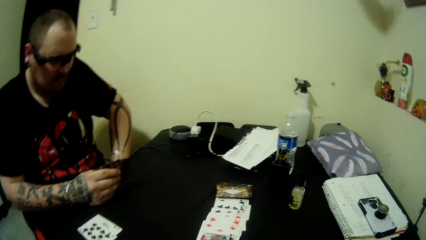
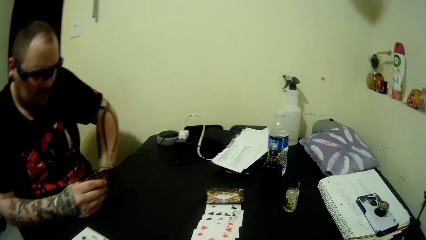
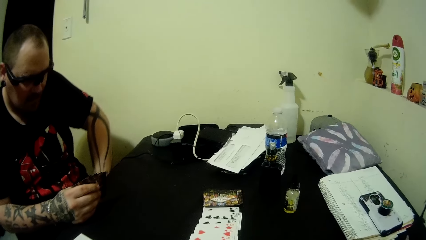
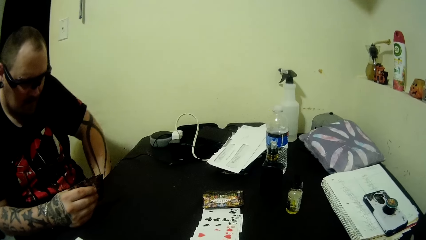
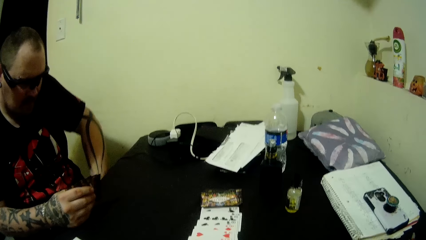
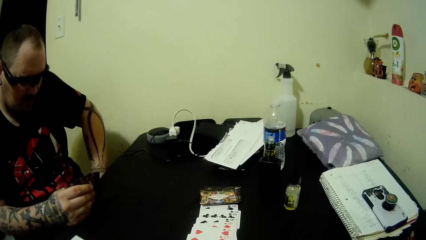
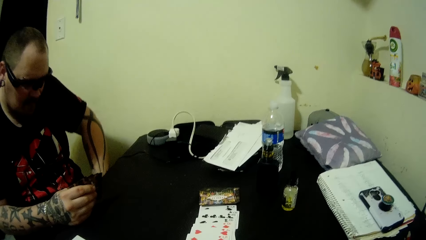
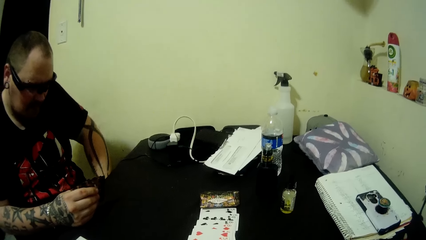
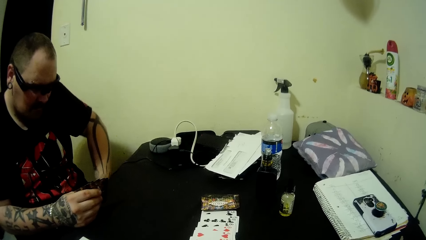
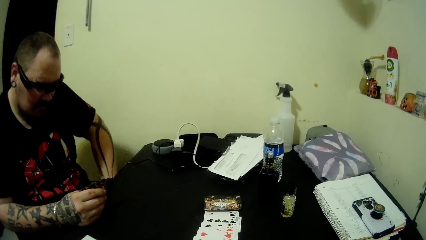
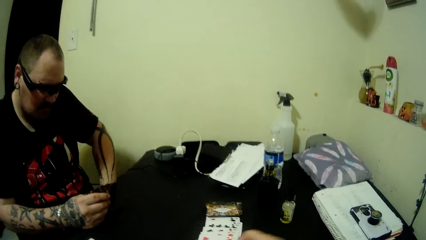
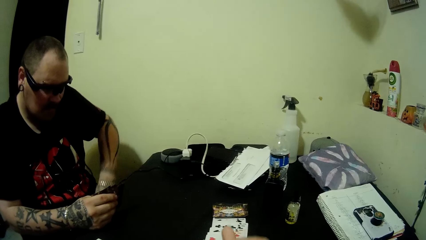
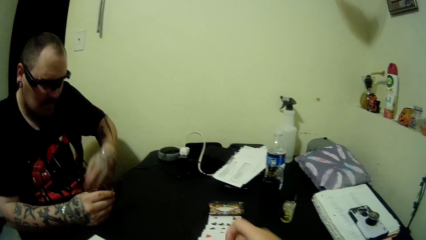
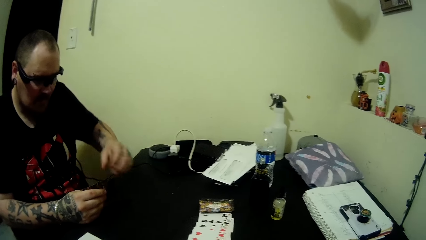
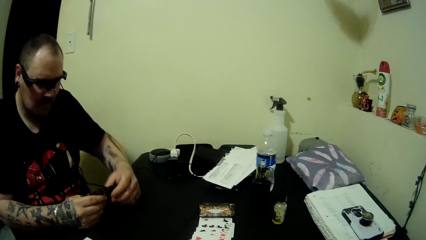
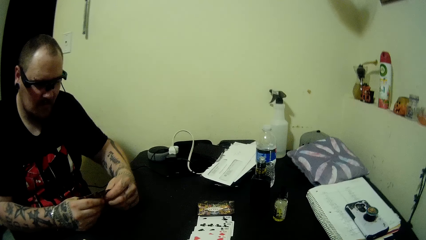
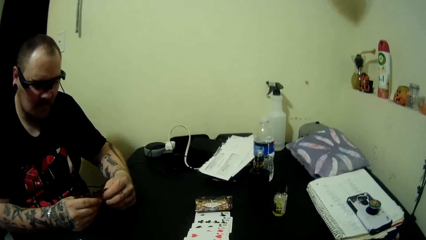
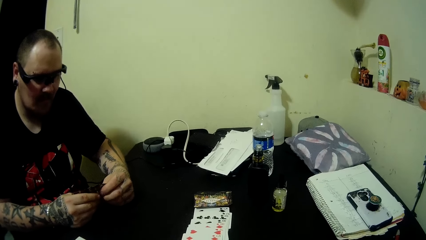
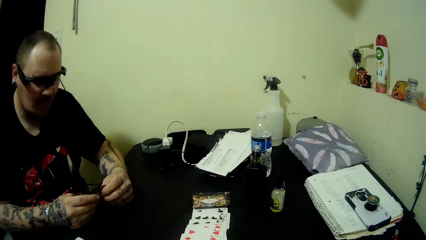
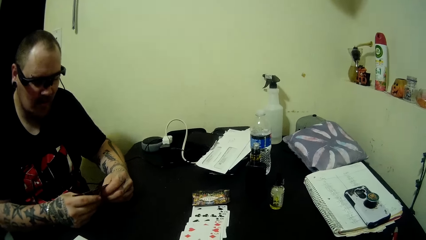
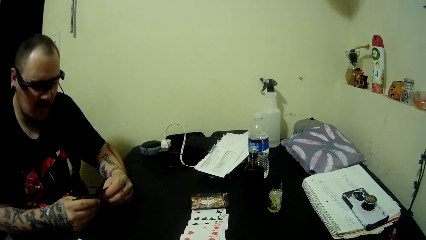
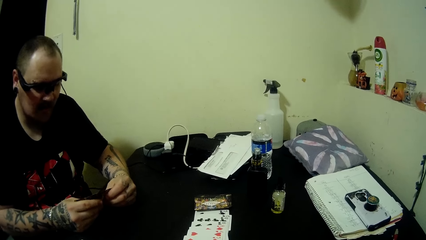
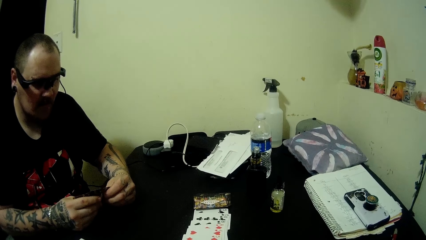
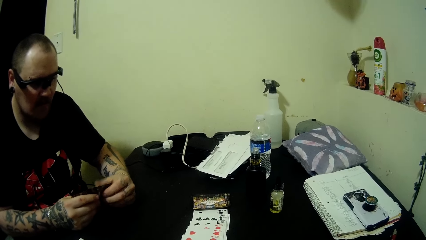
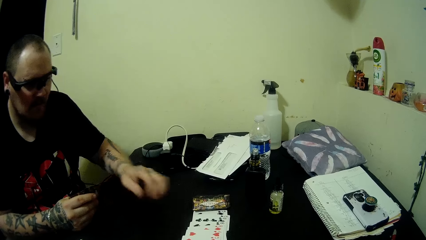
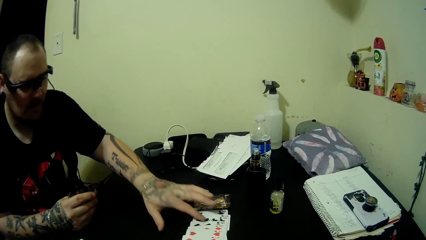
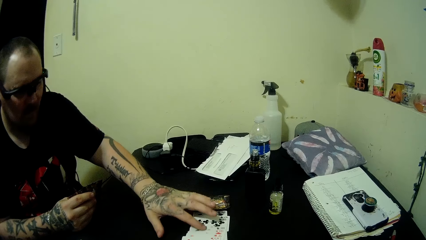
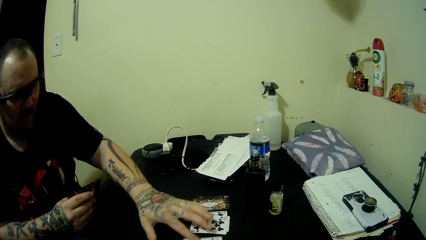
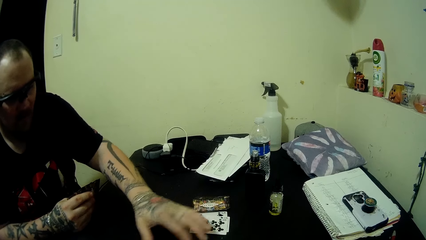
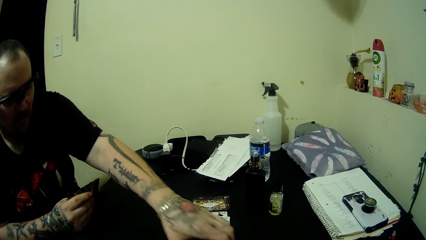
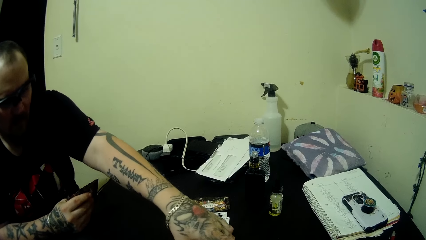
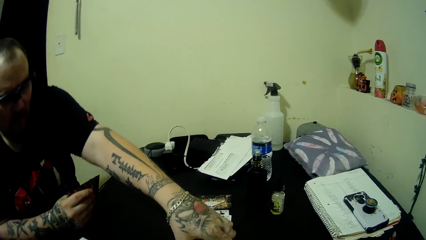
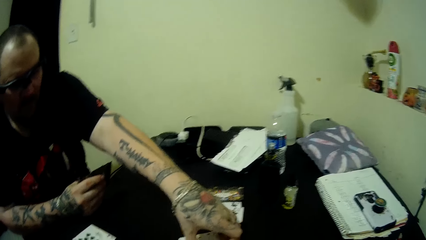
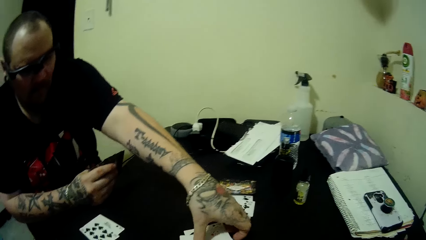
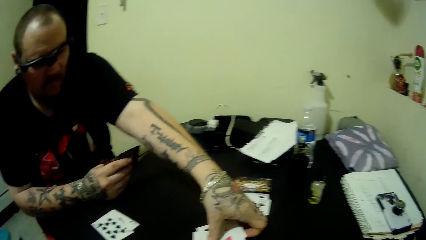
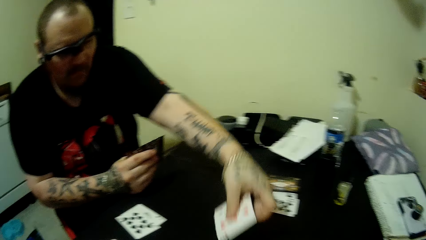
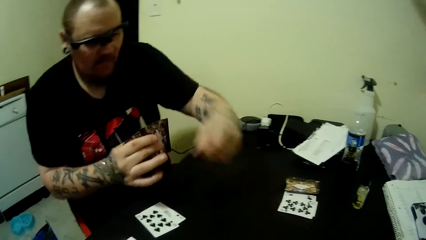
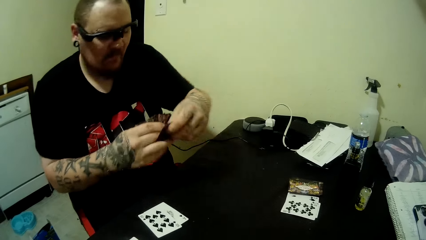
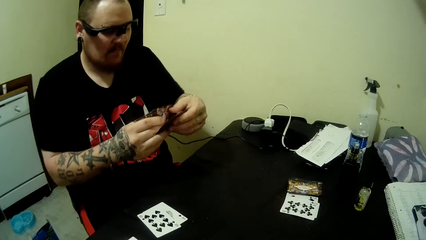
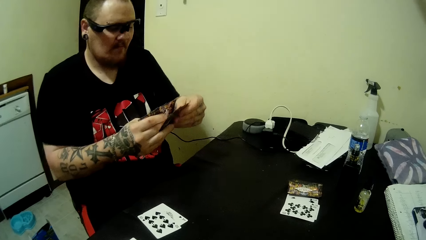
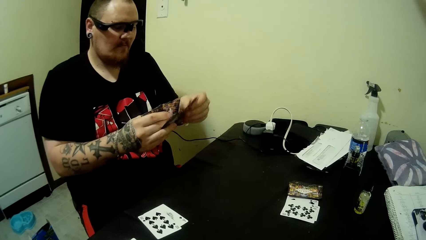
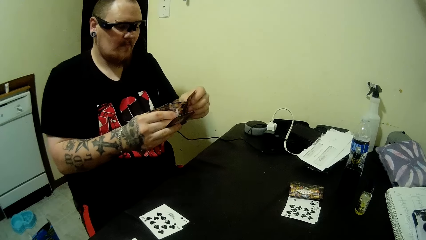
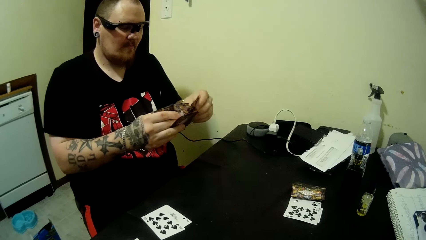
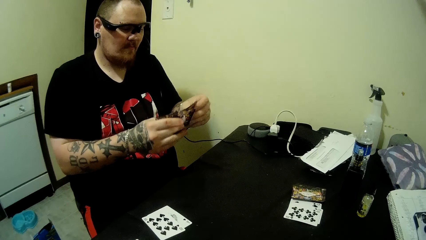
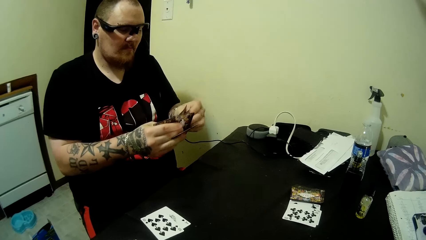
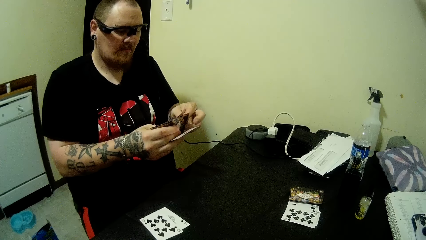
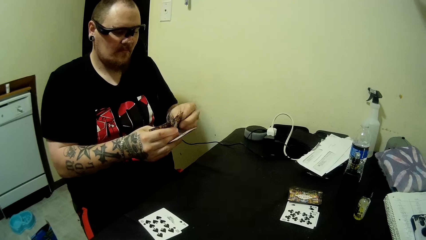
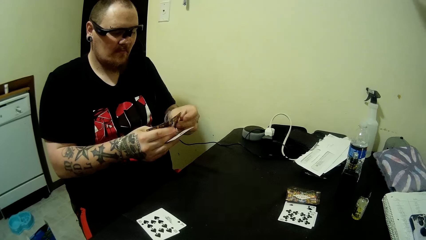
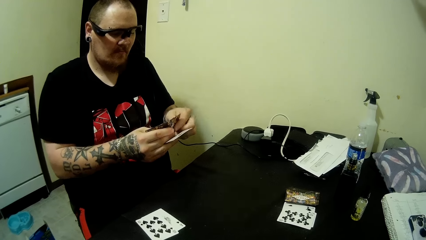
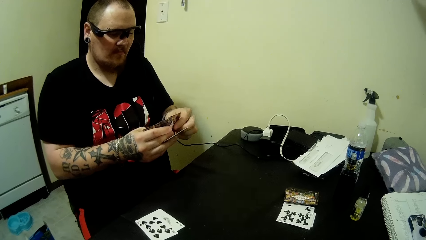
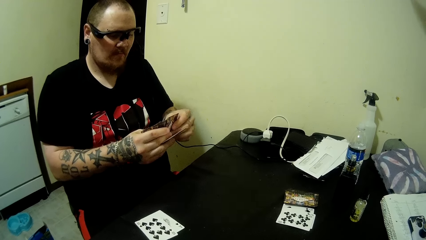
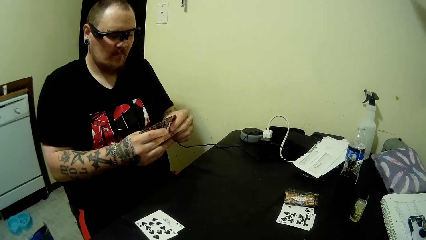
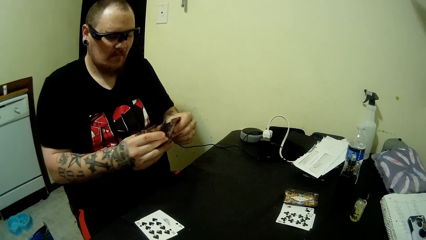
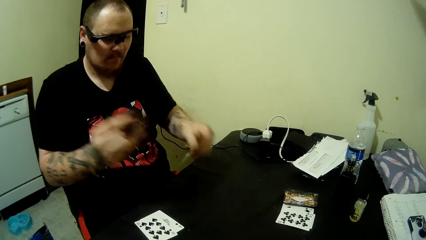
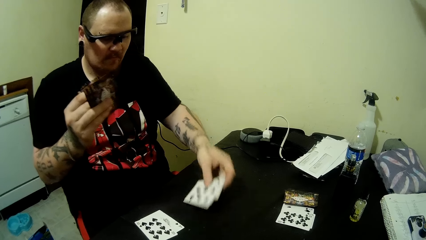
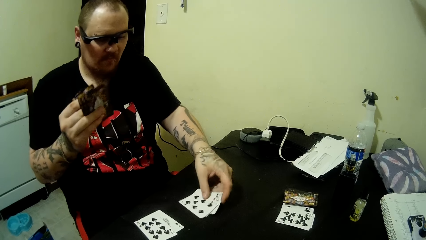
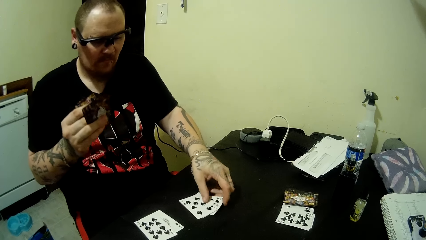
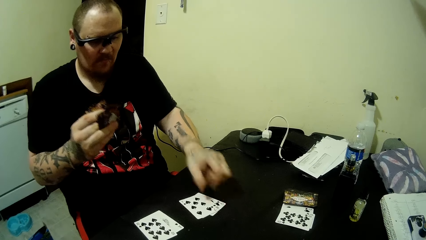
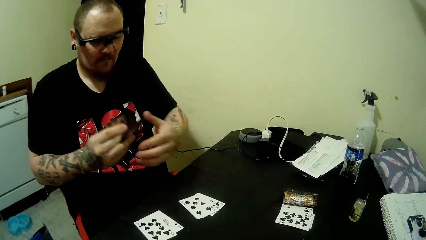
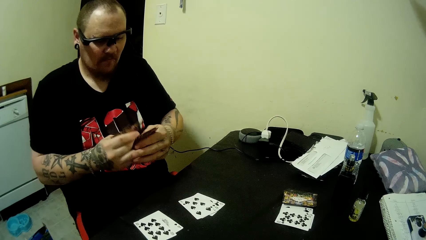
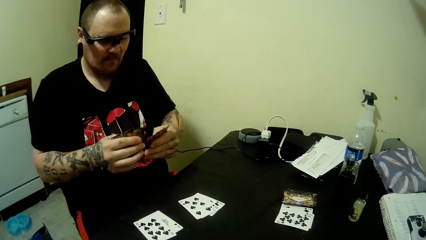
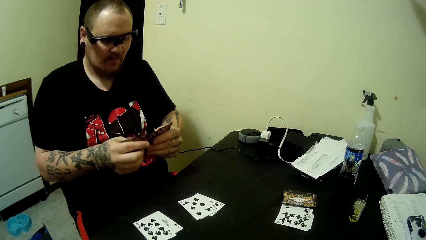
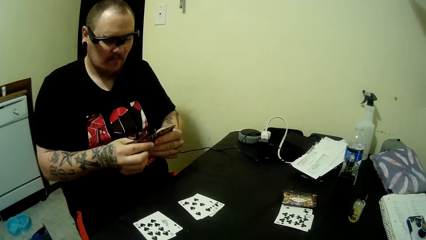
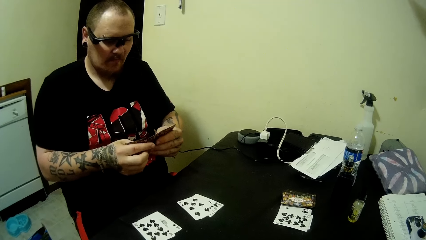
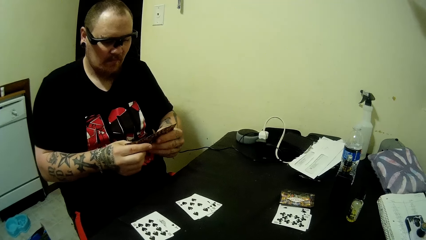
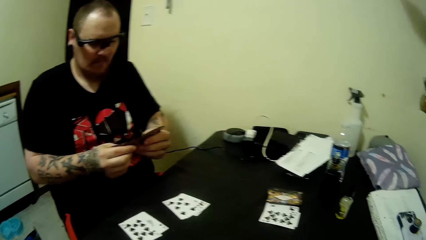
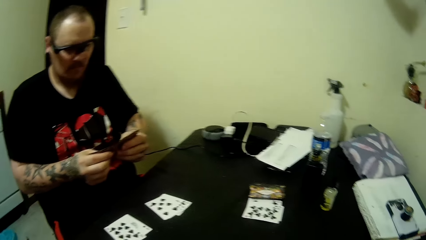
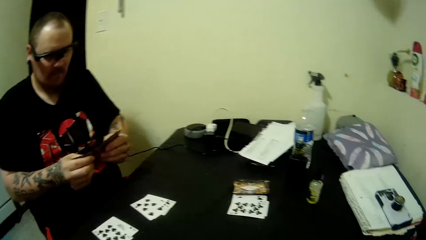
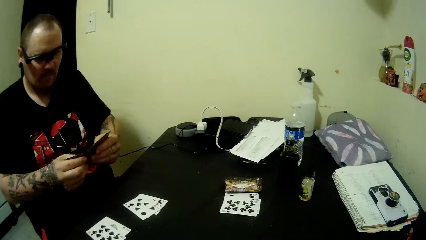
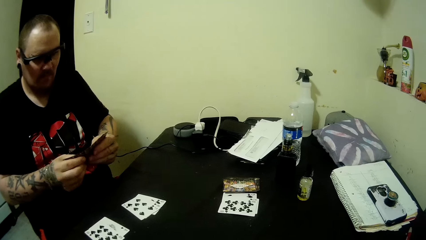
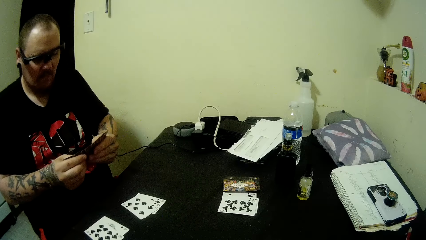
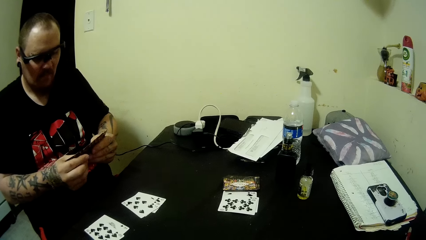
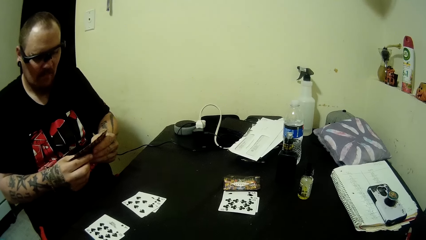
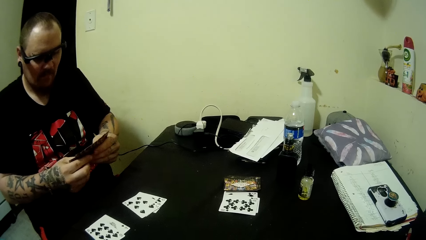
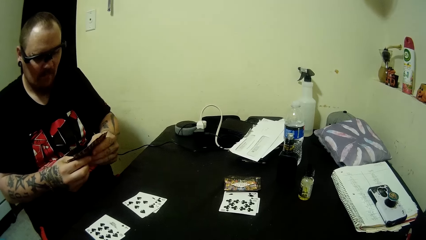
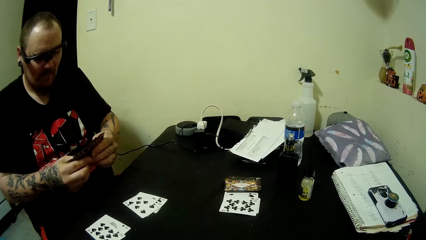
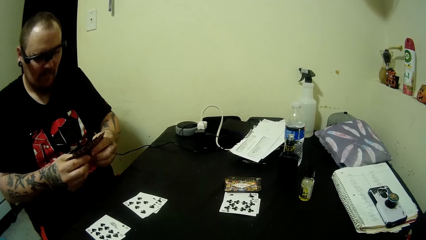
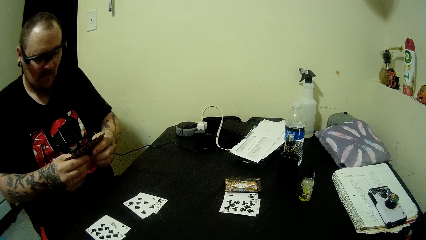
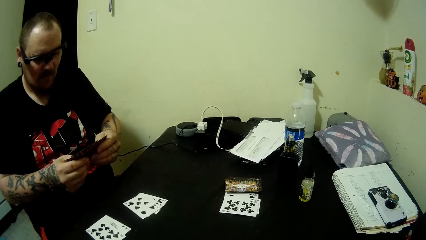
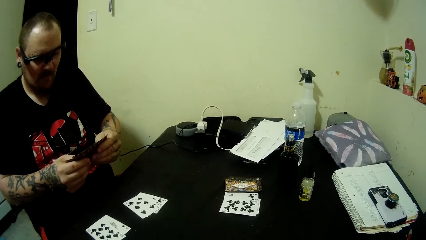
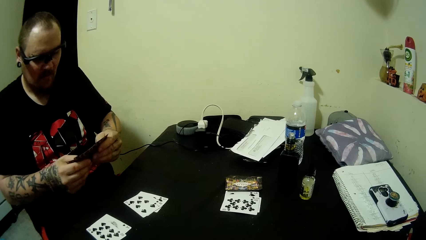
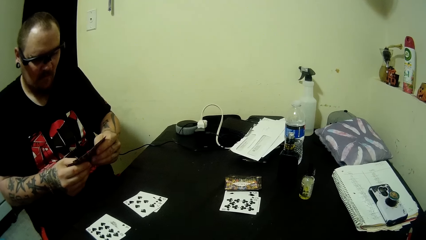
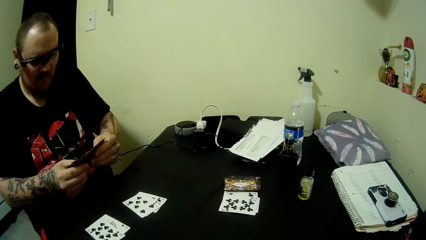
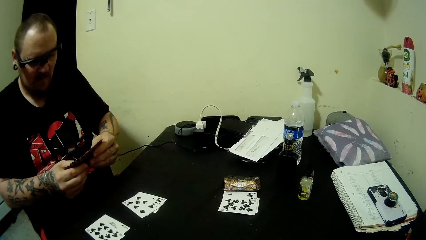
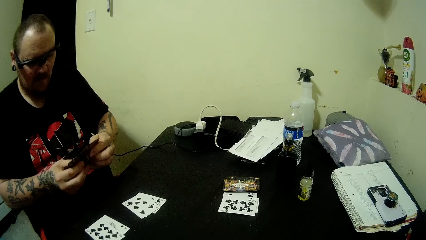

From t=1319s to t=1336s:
A man scratches his left leg with his right hand. The camera wearer puts a card on the table. The man picks a card on the table with his right hand, moves the cards on the table and arranges the cards in hand. He places some cards from the cards in his hands on the table. He searches the cards in his hands and arranges the cards in hand.
